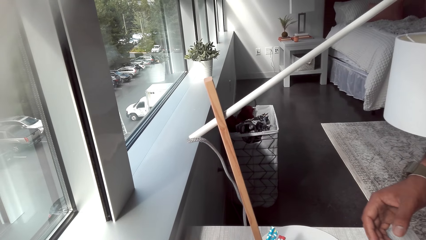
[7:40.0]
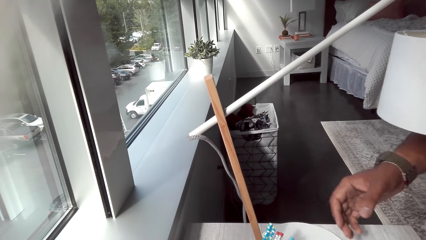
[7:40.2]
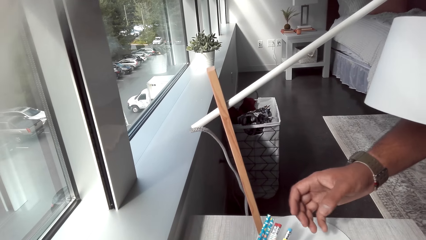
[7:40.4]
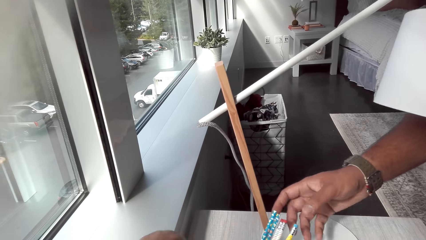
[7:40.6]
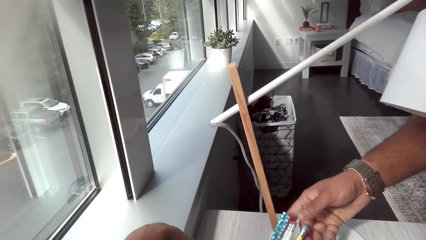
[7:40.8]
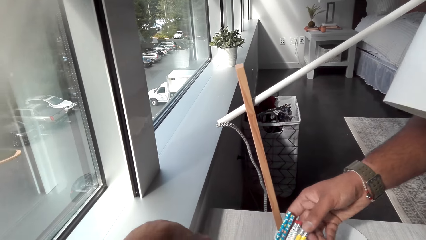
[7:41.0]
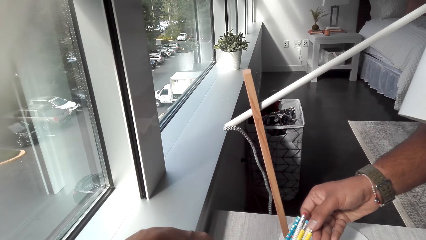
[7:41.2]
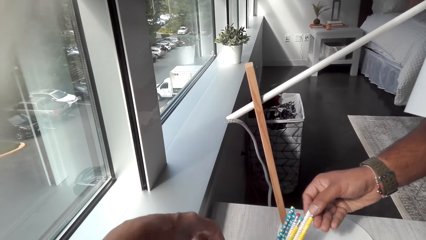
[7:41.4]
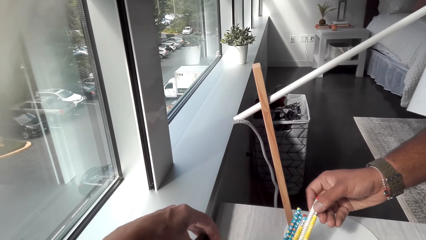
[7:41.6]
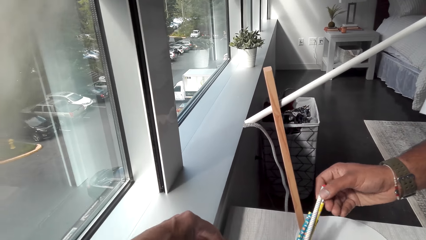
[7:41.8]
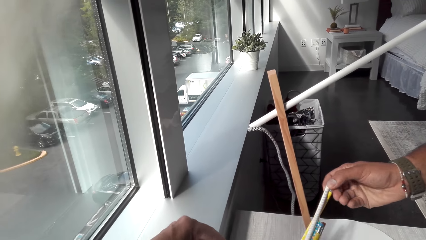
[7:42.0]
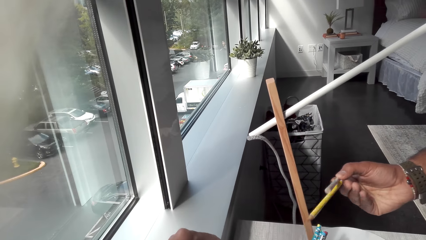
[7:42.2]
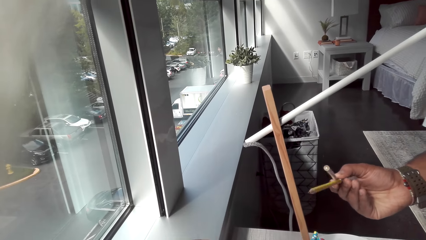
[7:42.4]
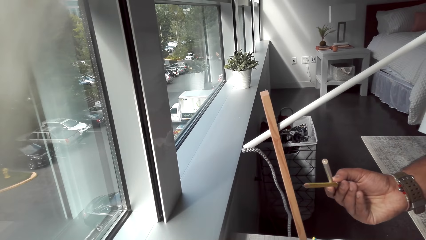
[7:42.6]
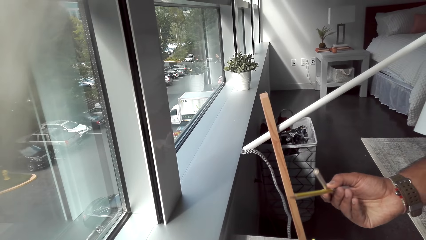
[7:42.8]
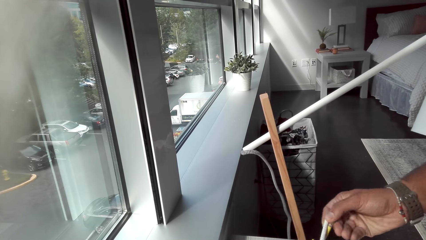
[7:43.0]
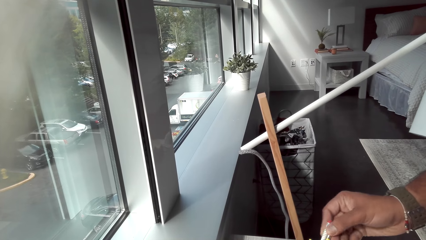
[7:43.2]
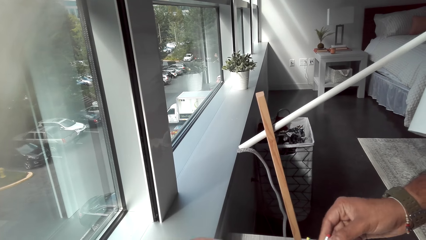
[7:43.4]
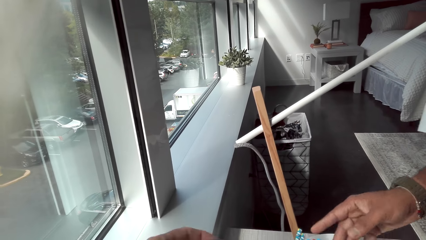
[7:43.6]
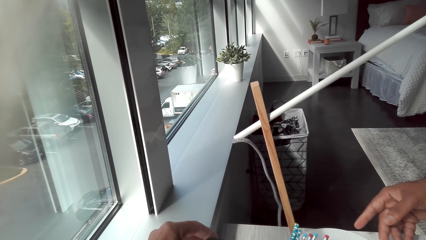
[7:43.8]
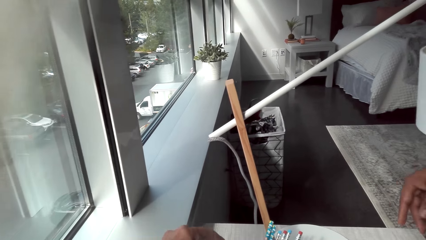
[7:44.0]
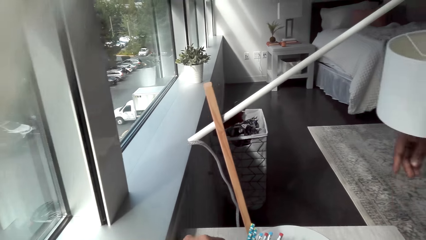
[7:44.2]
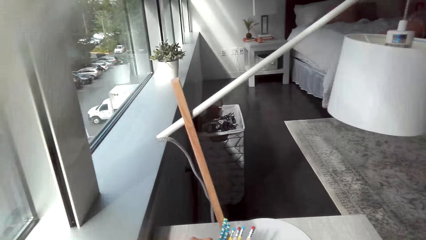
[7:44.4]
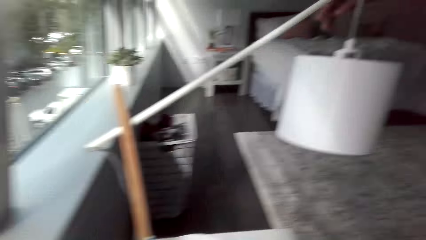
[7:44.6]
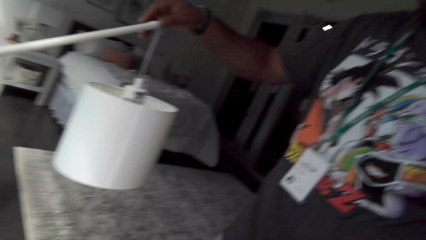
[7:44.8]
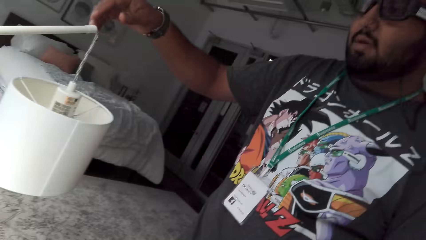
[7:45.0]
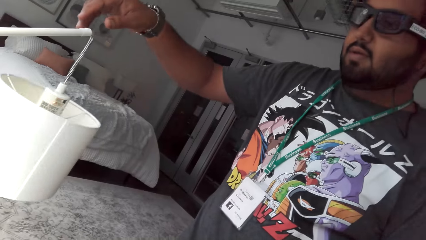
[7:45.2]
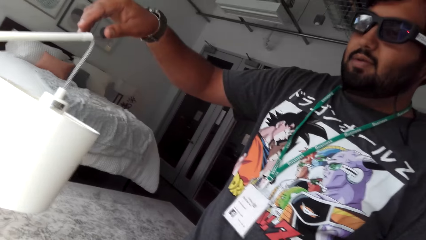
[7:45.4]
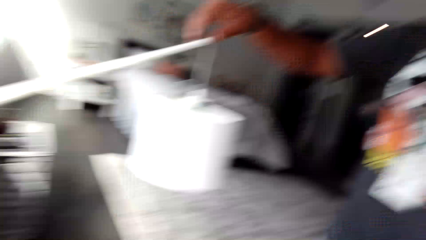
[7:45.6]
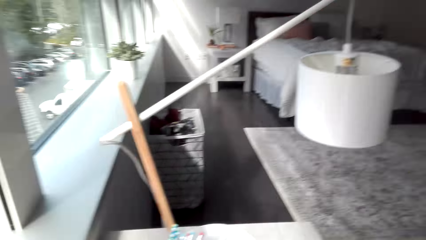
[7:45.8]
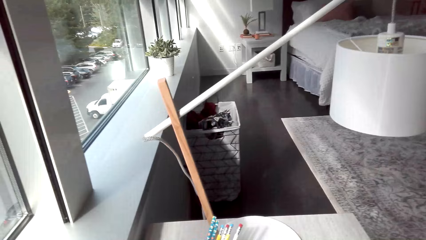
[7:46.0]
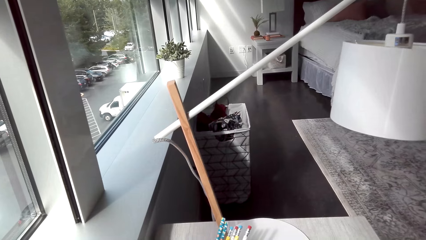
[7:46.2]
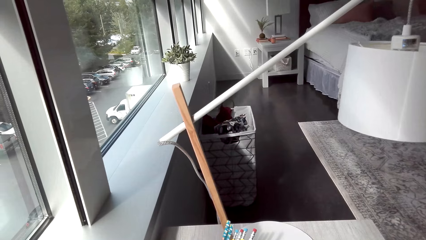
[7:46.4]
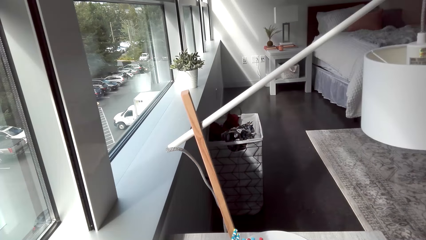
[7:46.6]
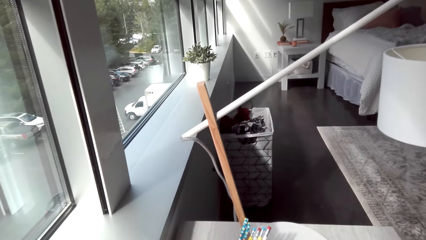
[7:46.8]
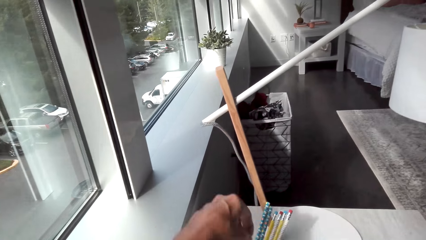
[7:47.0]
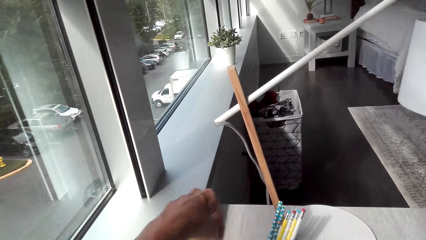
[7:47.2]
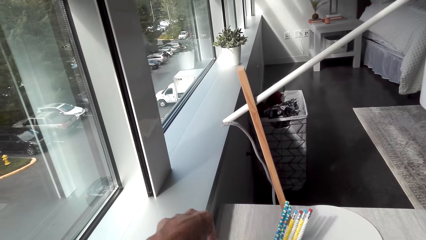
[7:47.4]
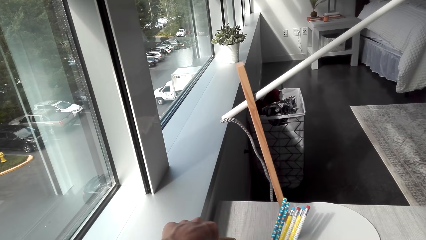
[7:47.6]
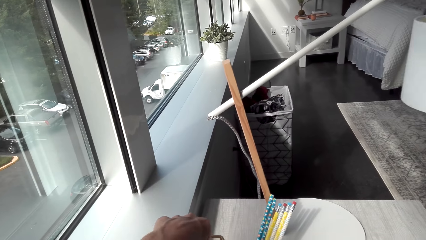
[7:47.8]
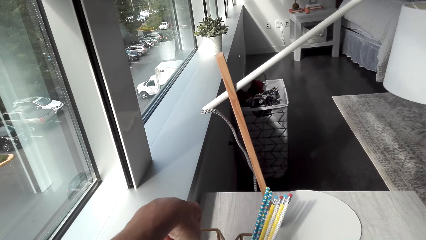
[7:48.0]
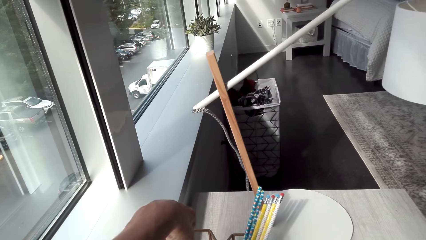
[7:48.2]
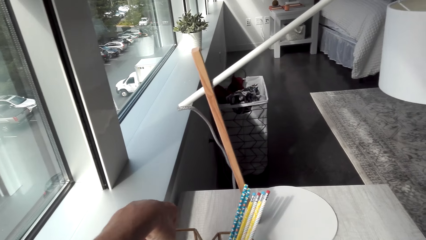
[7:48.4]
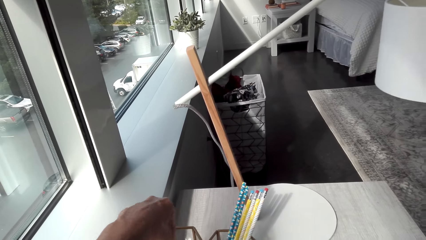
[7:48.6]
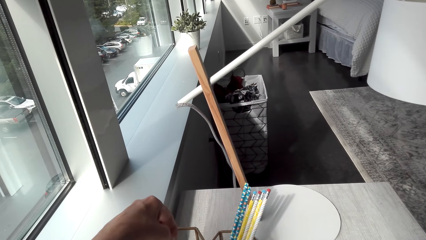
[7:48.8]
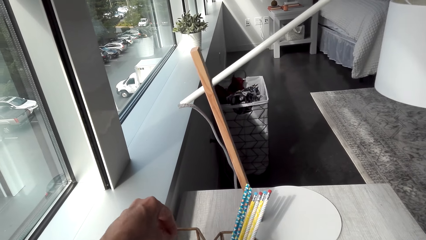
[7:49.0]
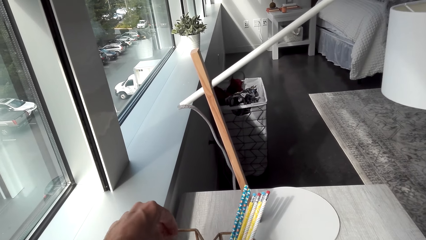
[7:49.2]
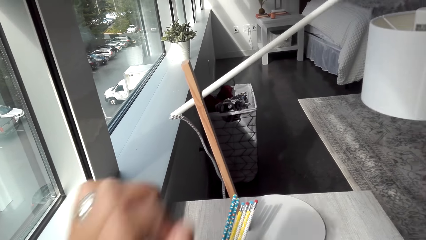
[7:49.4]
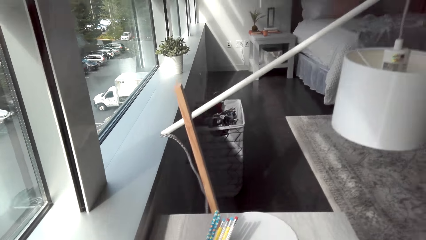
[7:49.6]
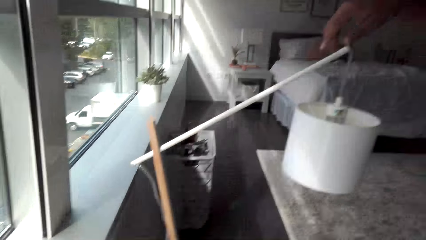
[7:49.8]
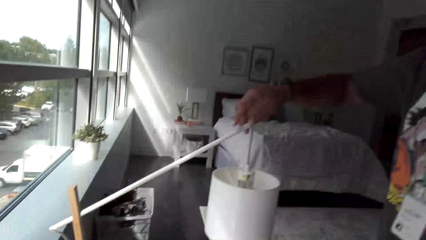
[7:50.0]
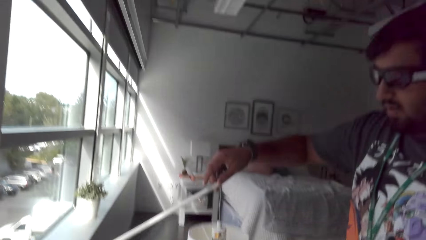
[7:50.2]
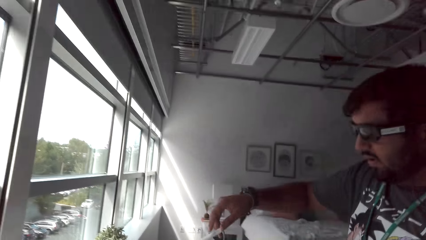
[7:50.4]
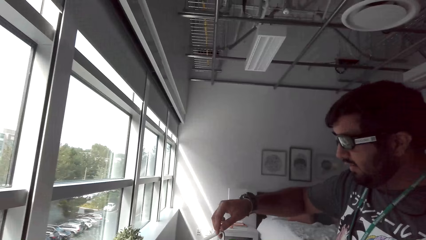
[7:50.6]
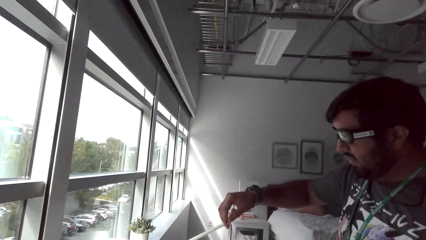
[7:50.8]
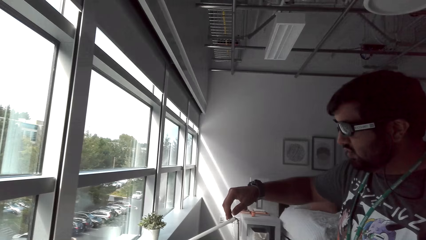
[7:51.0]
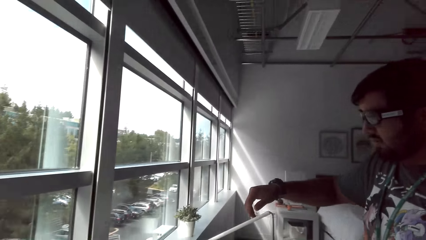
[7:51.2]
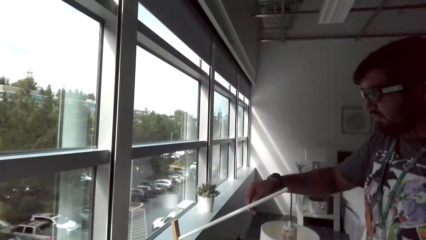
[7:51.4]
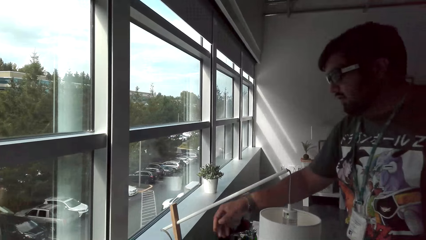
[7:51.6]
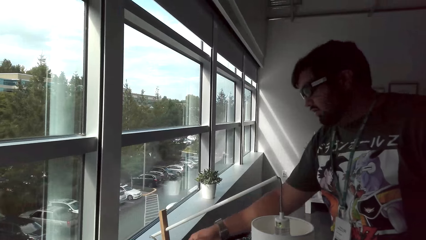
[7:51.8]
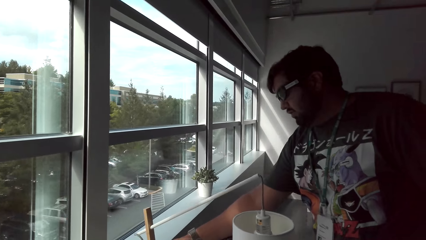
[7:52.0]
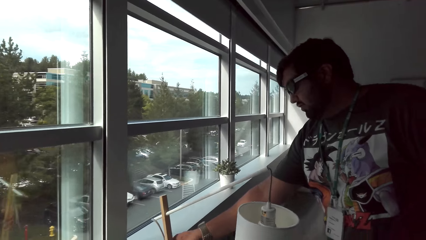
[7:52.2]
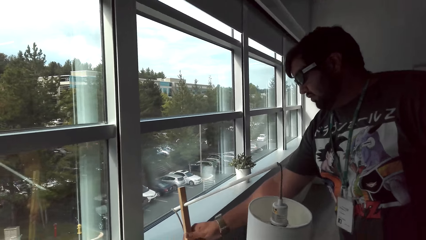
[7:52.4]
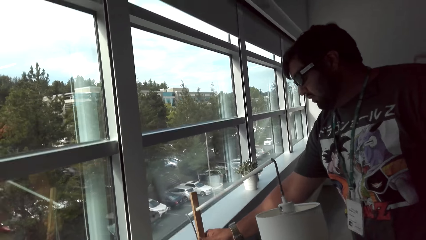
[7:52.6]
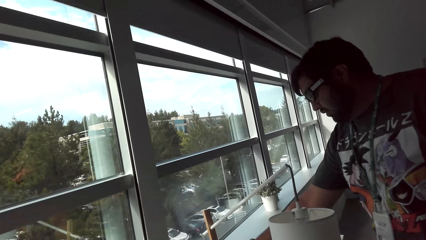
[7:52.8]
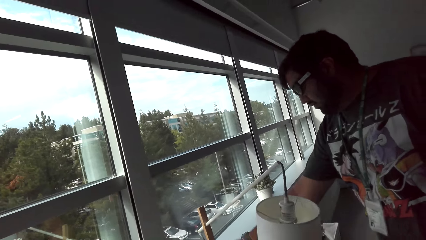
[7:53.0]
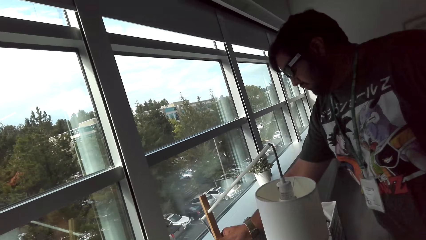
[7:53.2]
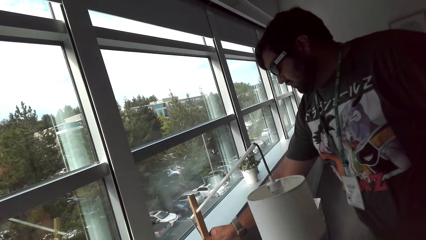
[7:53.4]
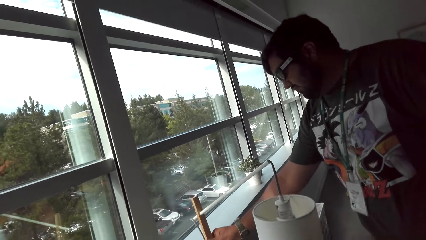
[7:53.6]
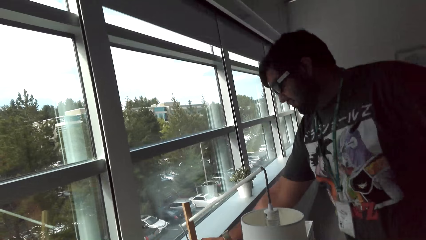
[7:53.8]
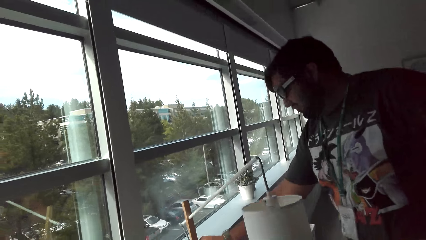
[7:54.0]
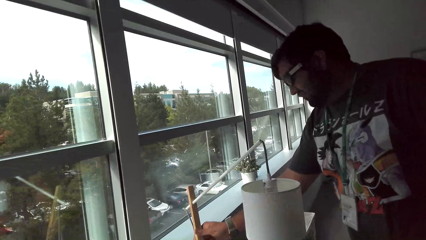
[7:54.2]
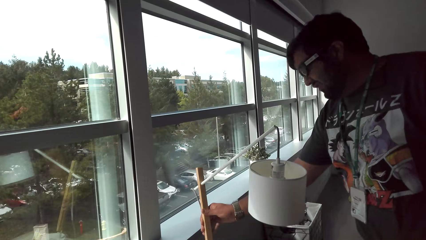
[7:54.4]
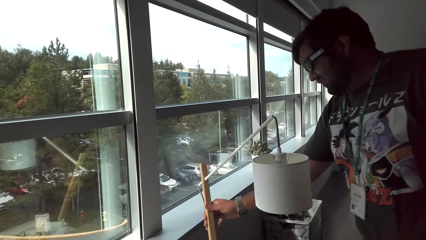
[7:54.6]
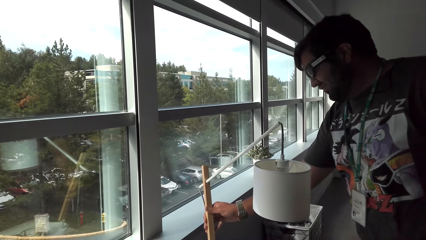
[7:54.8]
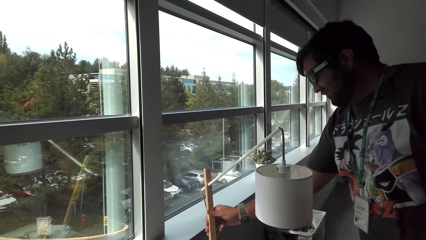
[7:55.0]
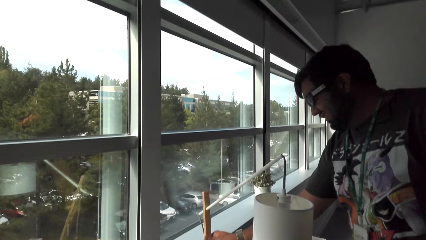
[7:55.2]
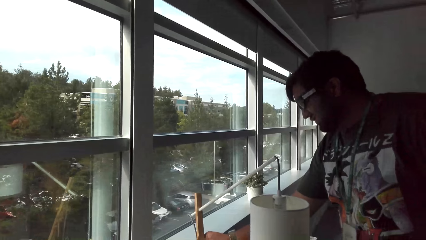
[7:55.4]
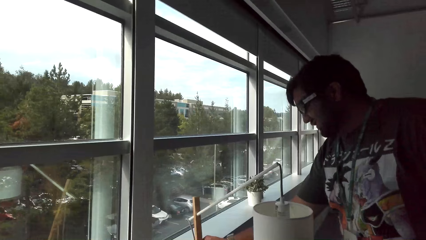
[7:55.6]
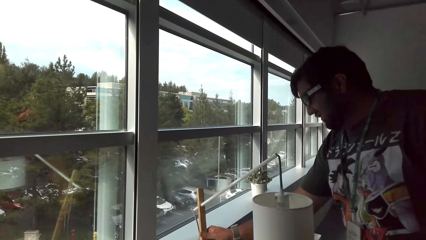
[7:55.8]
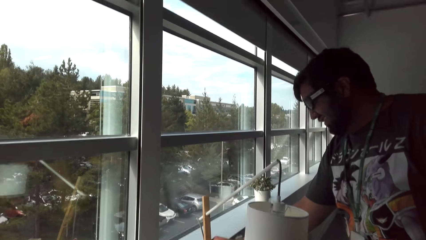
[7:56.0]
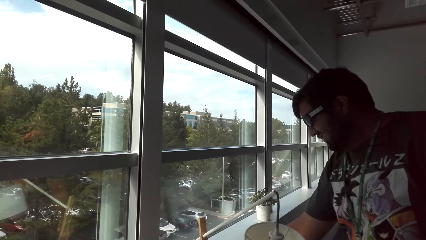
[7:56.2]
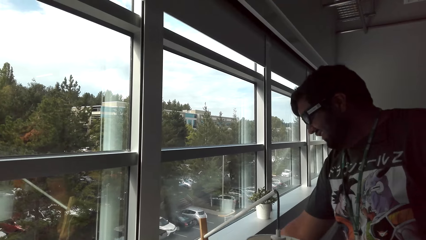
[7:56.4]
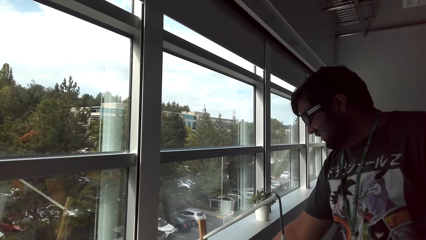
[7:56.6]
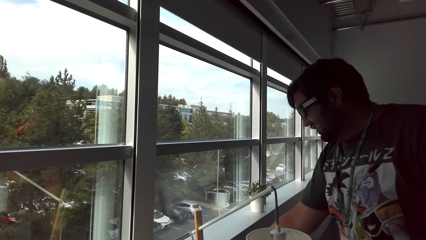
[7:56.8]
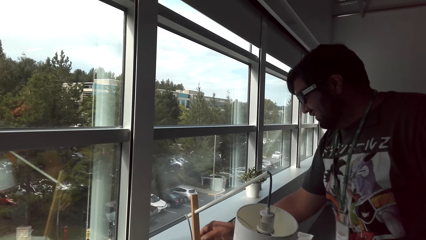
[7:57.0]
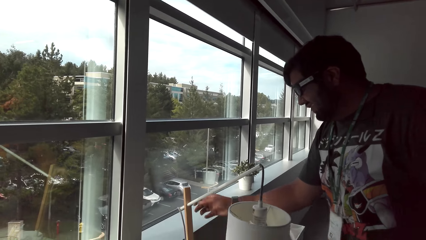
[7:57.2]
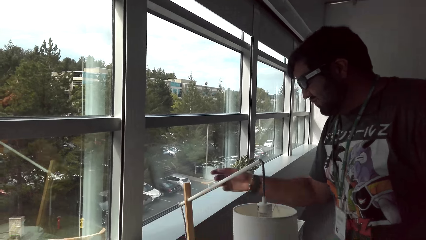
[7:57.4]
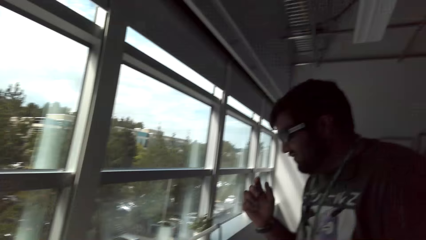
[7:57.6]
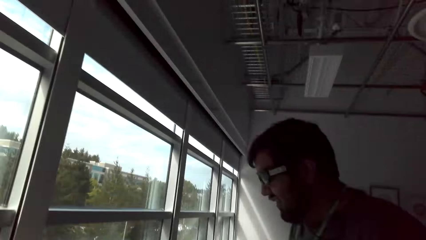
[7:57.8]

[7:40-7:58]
The camera wearer moves items. A man holds a lamp. The man grabs the light.
